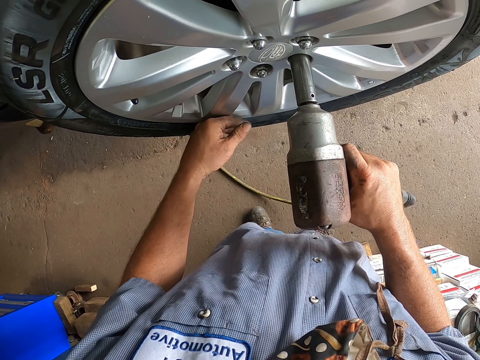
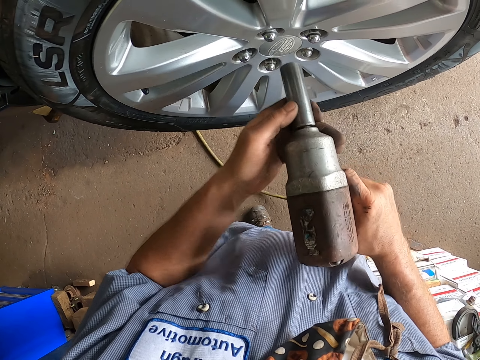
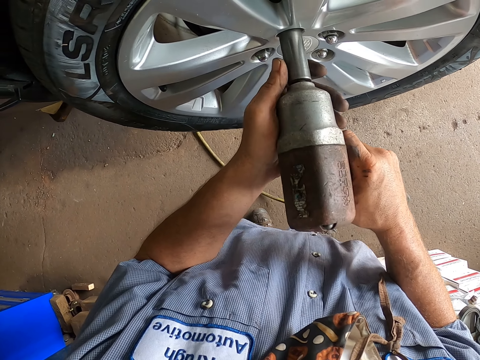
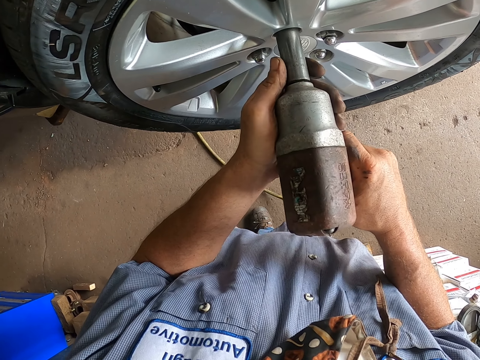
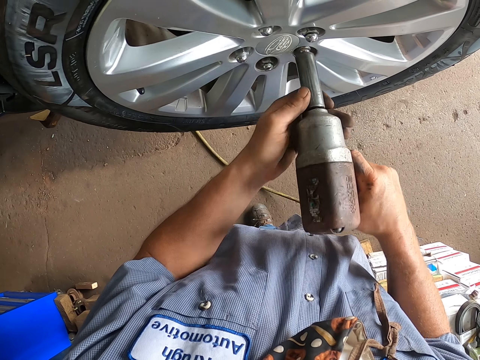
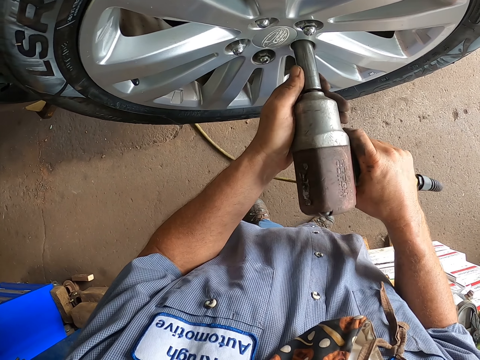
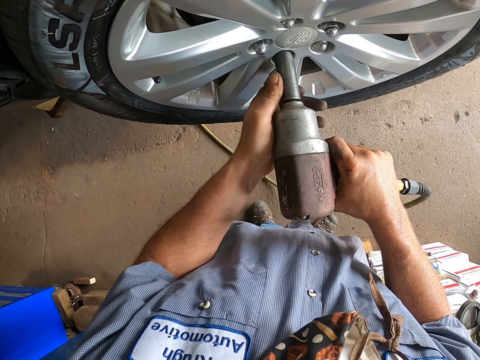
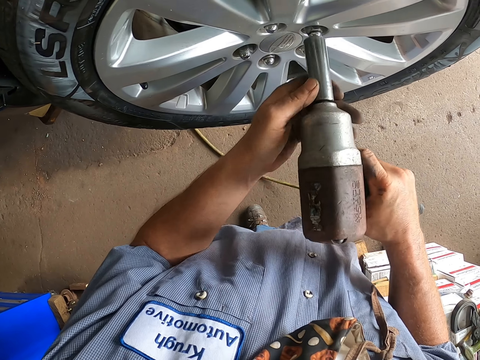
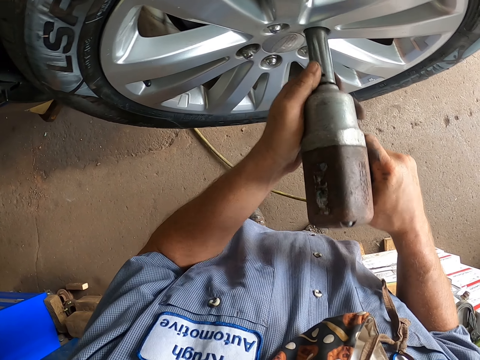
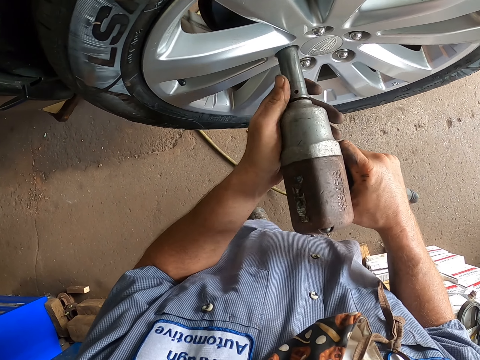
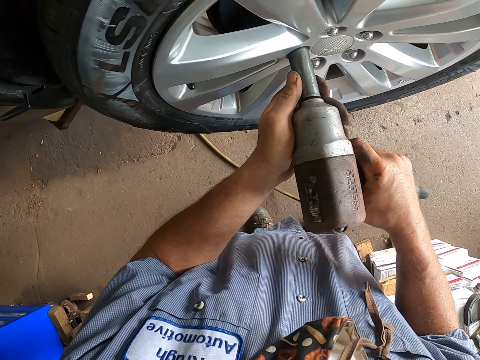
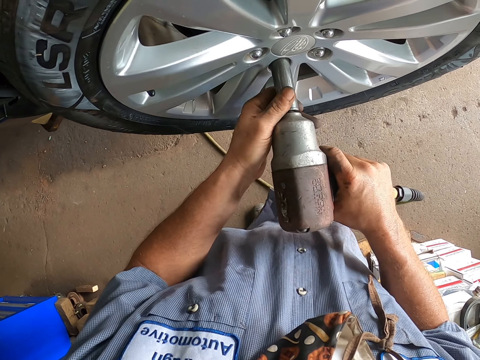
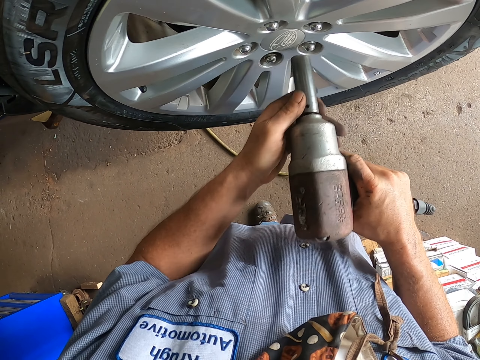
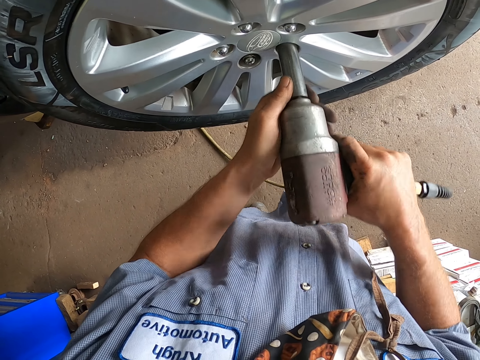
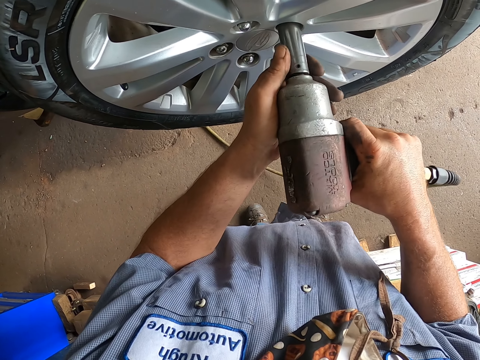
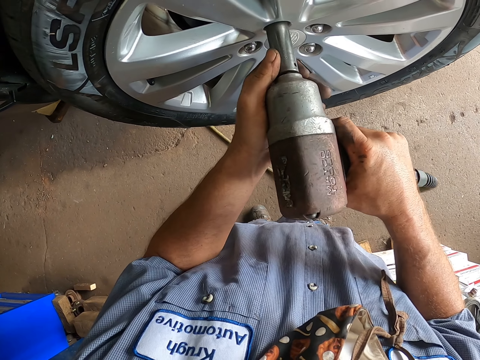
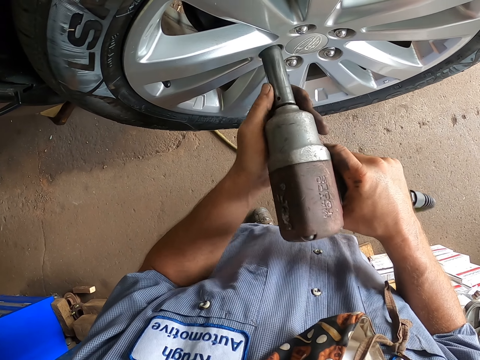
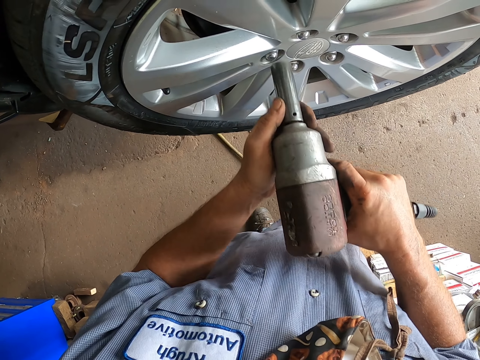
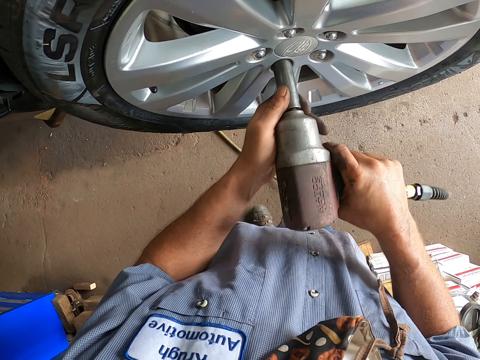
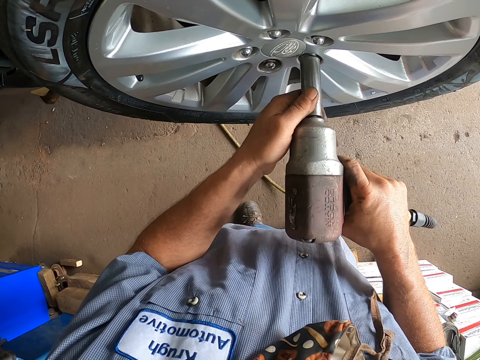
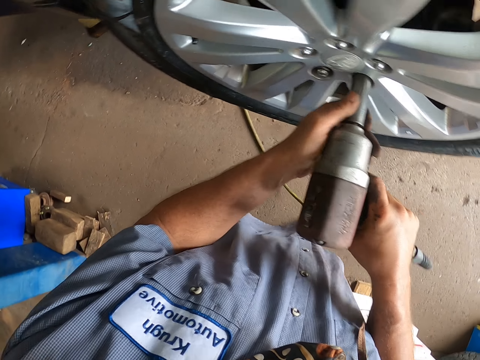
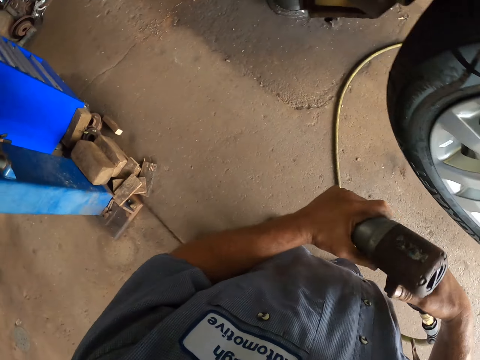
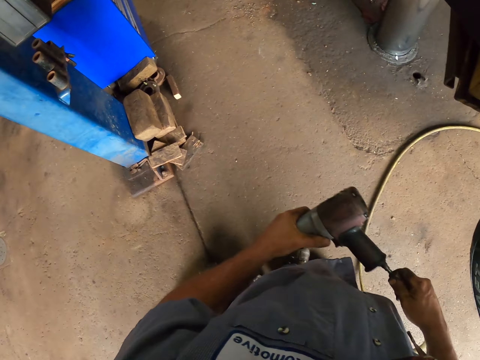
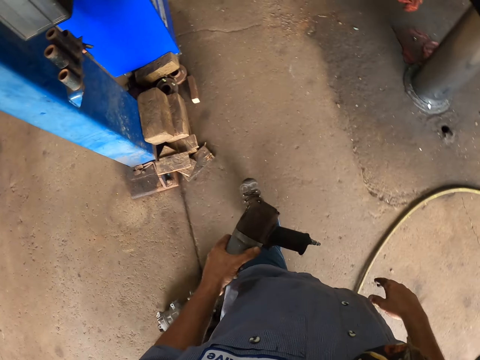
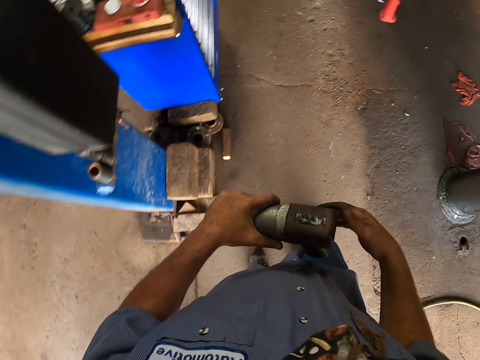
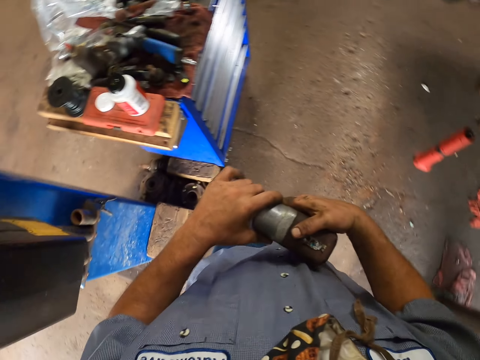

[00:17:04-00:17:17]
The camera wearer holds the driller with both hands. He disconnects the wire to the electric drill. He holds the driller with his left hand.

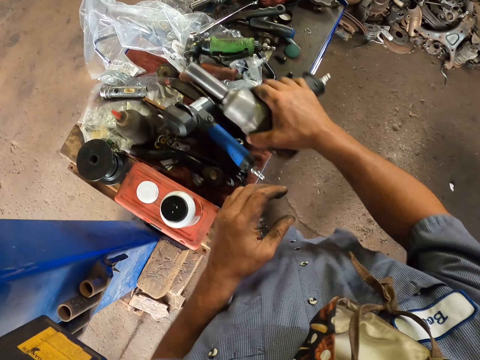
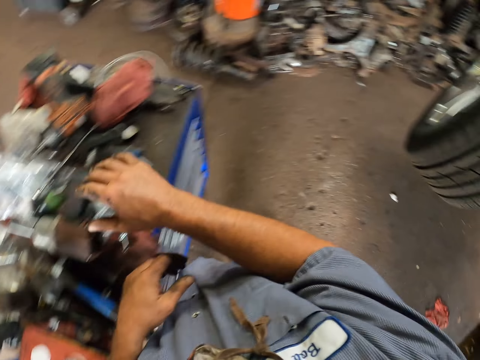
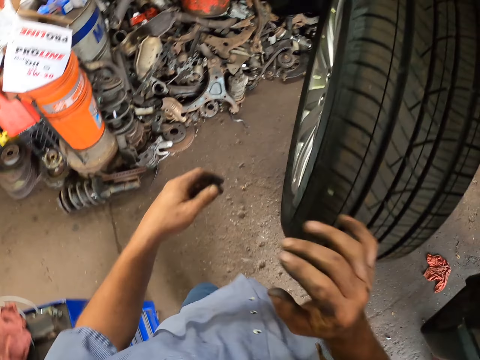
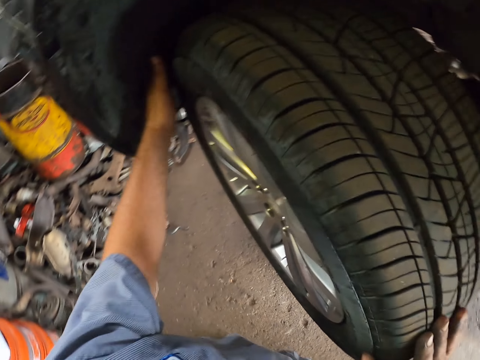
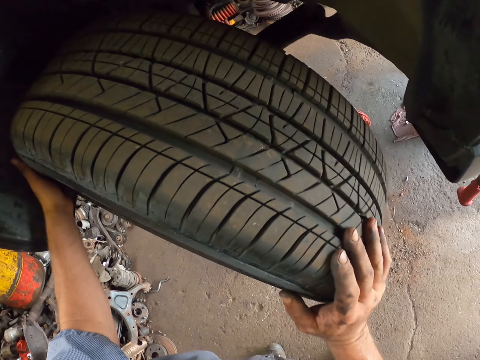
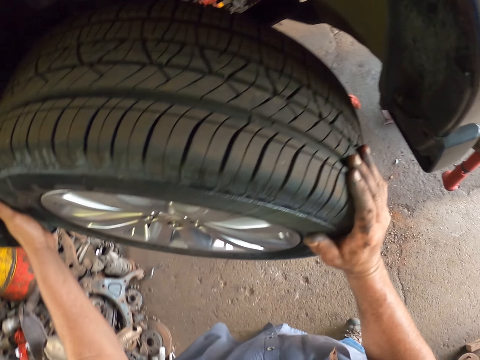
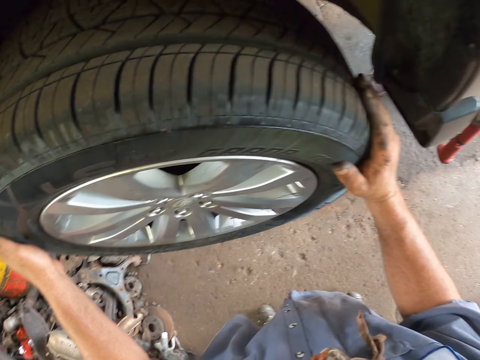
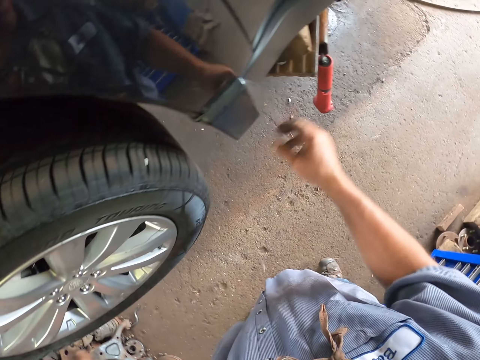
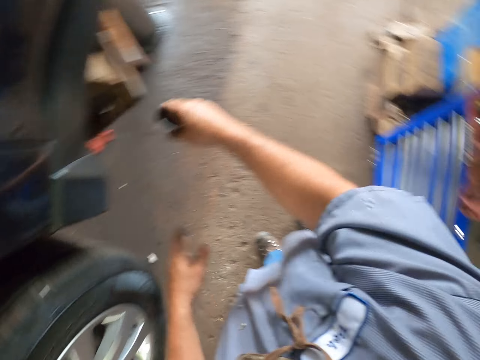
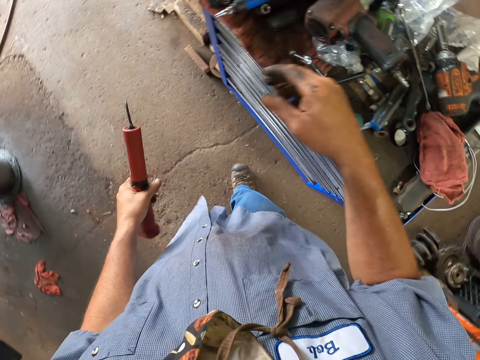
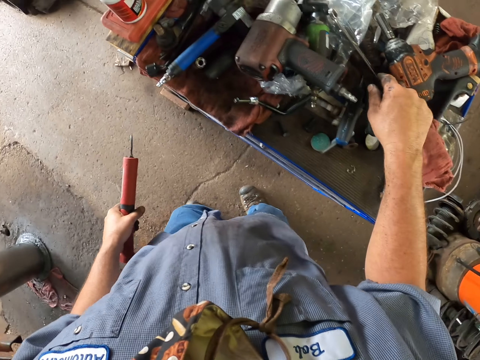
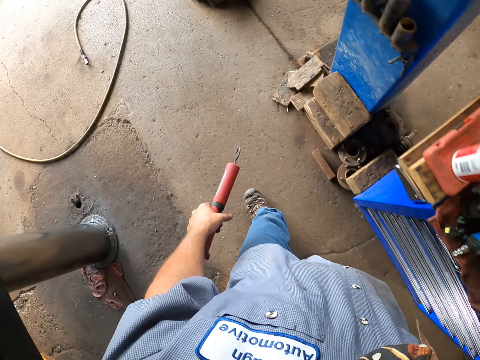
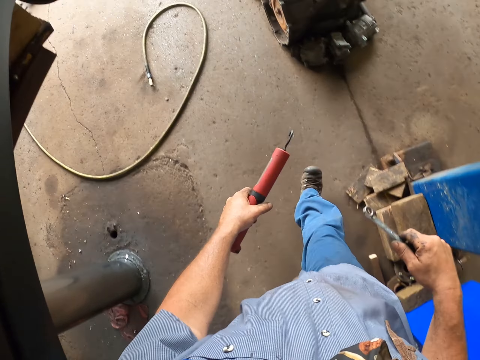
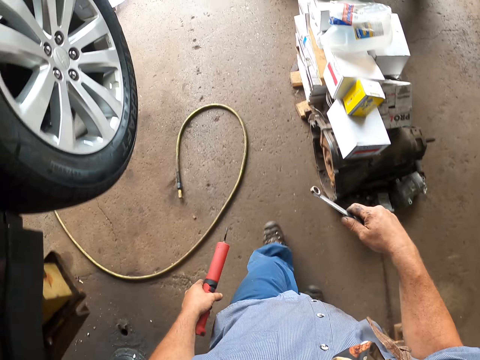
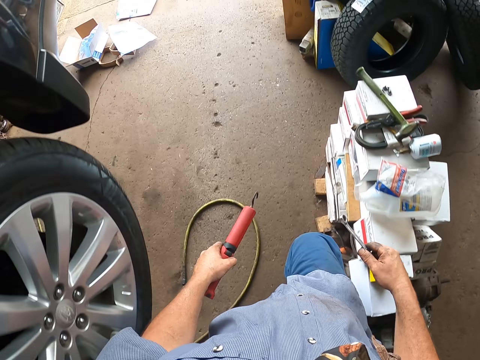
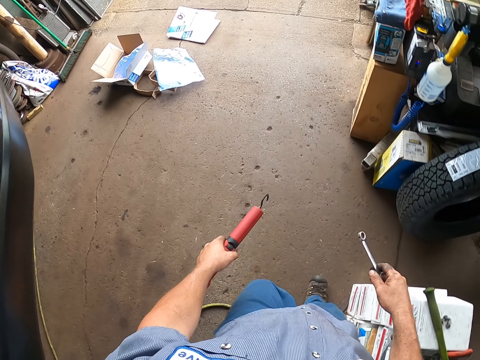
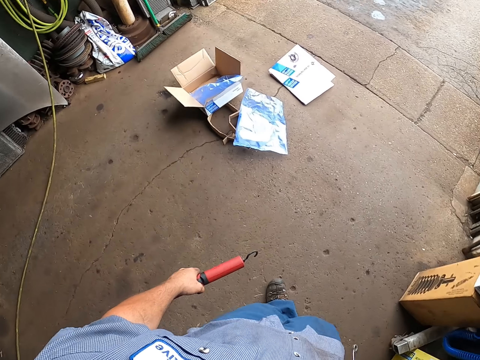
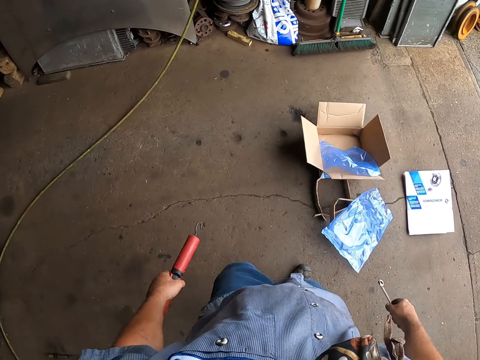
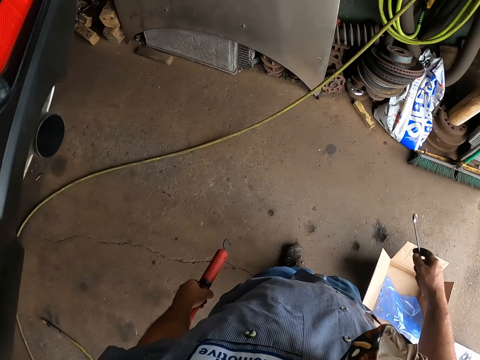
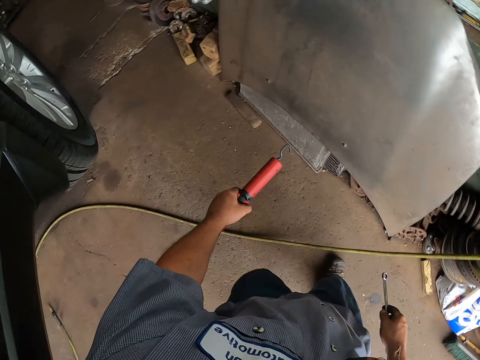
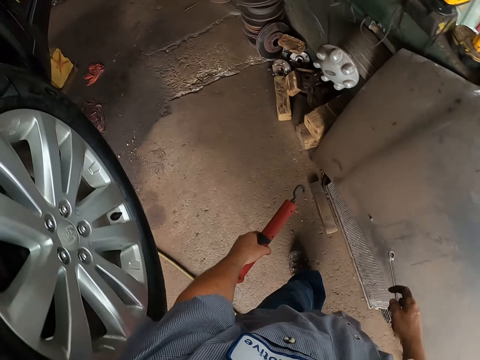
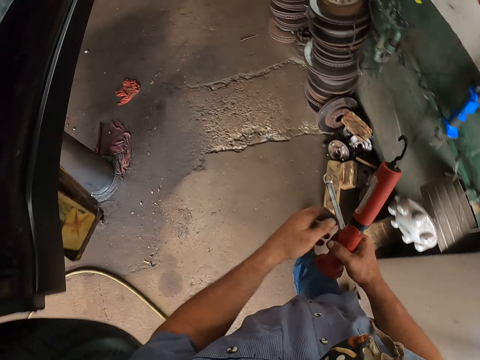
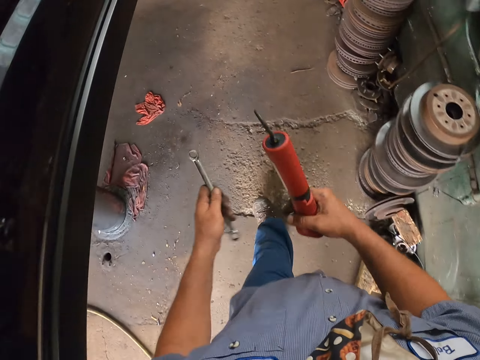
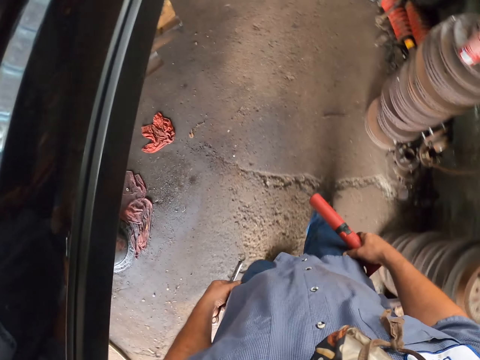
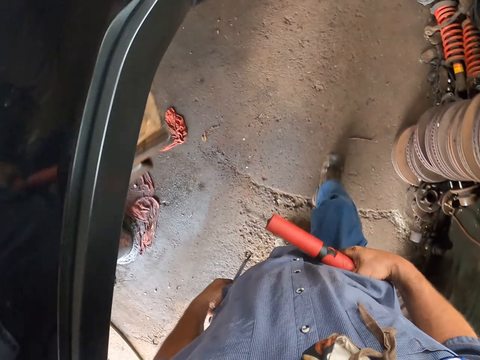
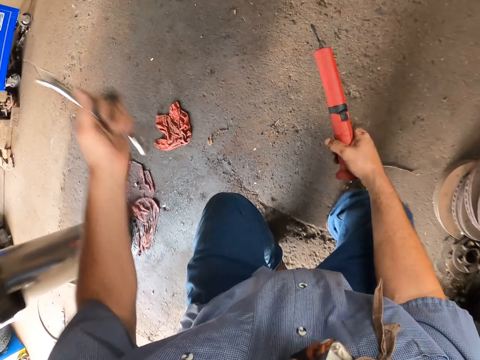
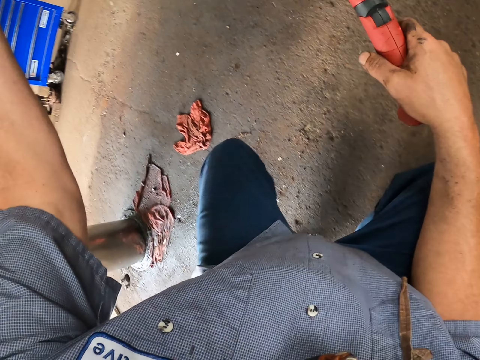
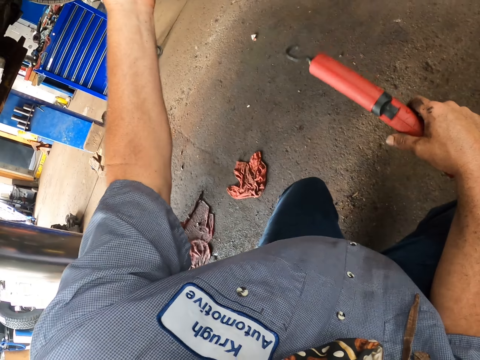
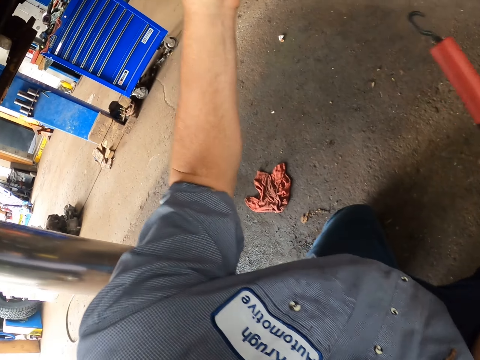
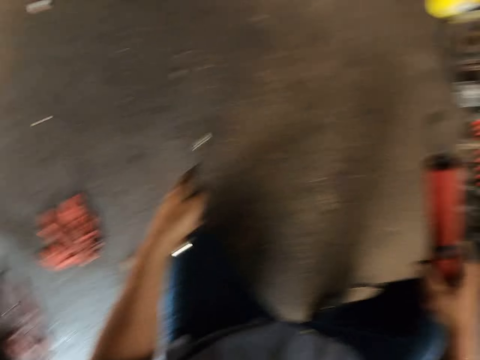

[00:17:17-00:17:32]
The camera wearer holds the driller with both hands. He puts the driller on the surface with his right hand. He fixes the wheel to the car, touches the wheel with both hands, and turns the wheel with both hands. He picks up the hook or flashlight with his right hand. He holds the hook with his left hand. He picks up the spanner with his right hand. He walks around. He exchanges both the spanner and the hook with both hands. He adjusts his trousers with both hands. He squats. He raises his right hand.
